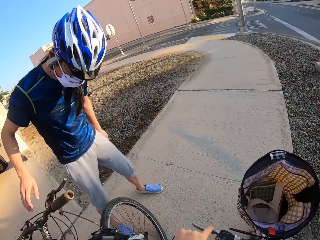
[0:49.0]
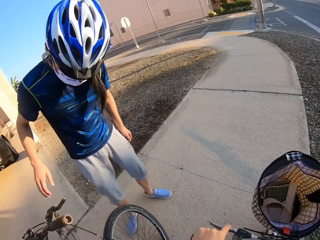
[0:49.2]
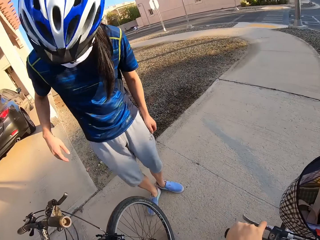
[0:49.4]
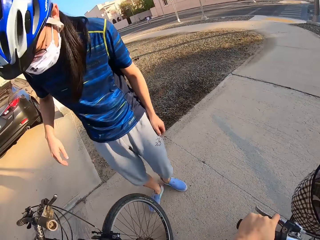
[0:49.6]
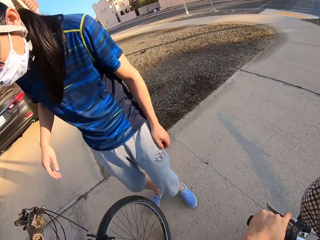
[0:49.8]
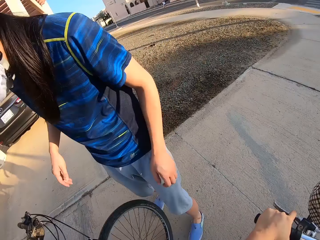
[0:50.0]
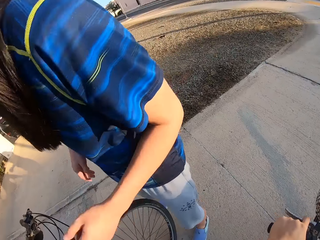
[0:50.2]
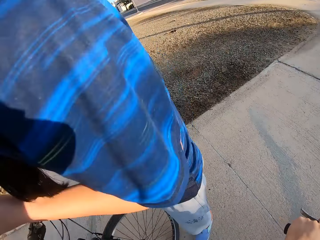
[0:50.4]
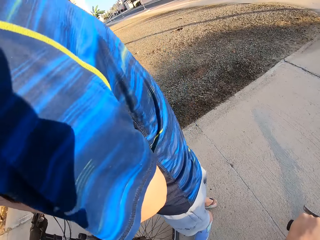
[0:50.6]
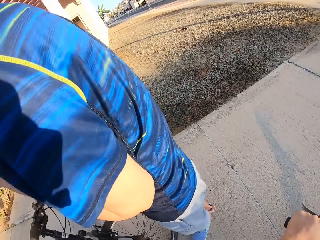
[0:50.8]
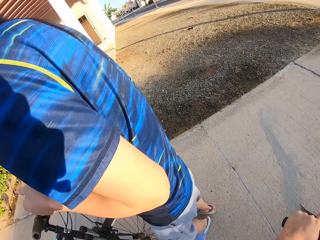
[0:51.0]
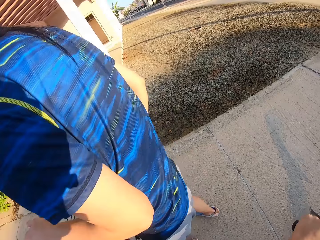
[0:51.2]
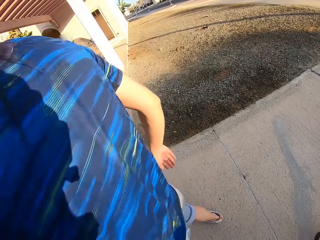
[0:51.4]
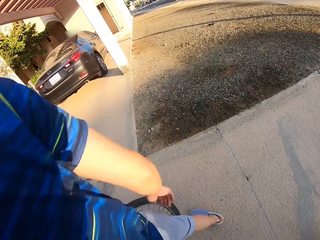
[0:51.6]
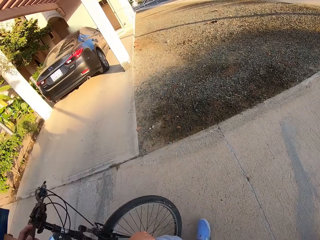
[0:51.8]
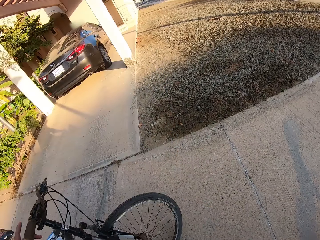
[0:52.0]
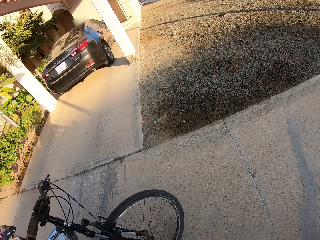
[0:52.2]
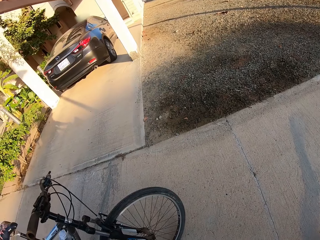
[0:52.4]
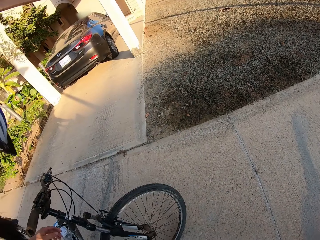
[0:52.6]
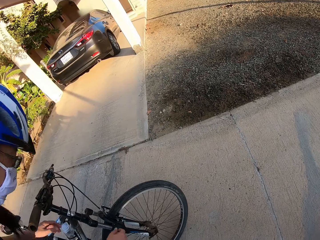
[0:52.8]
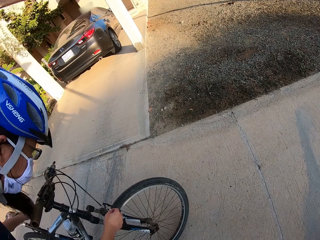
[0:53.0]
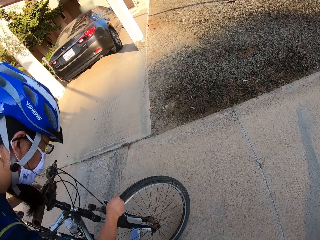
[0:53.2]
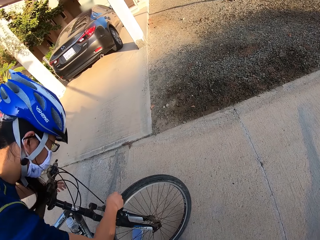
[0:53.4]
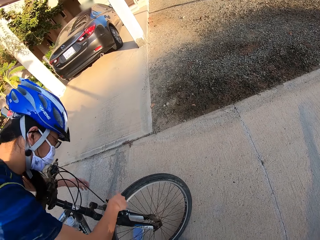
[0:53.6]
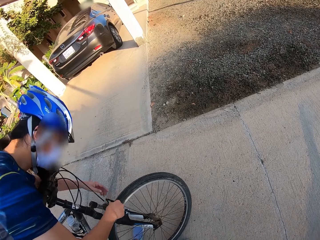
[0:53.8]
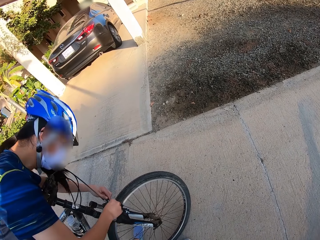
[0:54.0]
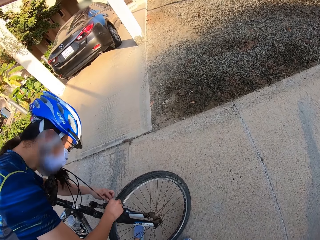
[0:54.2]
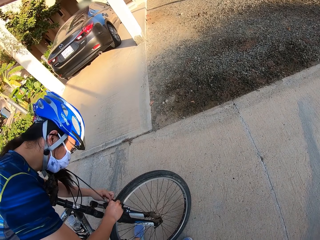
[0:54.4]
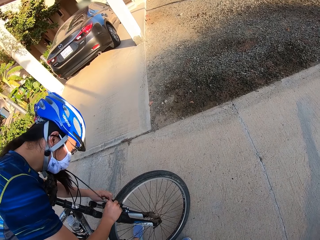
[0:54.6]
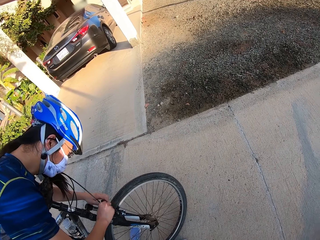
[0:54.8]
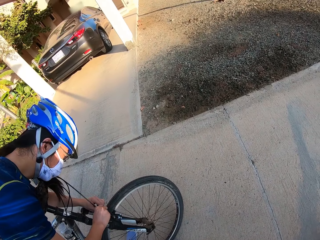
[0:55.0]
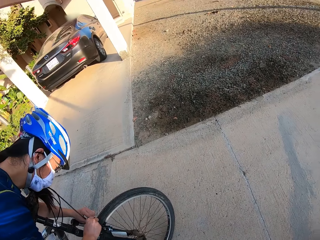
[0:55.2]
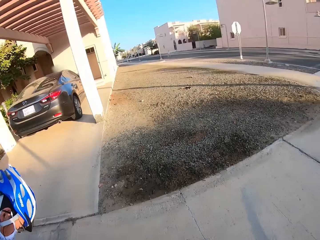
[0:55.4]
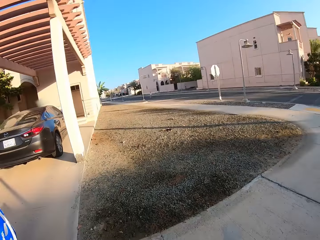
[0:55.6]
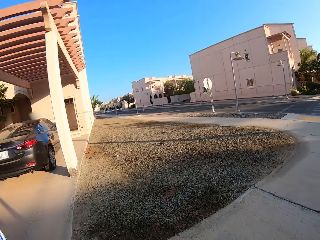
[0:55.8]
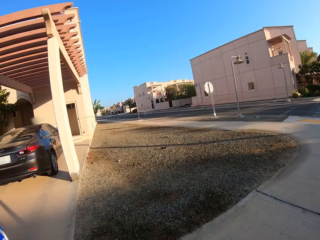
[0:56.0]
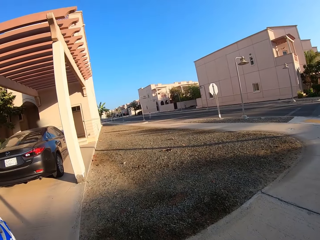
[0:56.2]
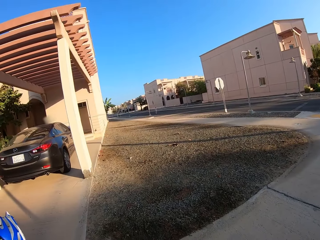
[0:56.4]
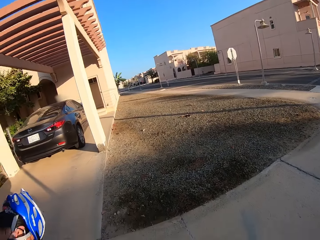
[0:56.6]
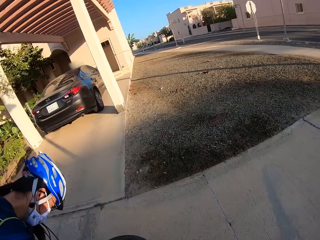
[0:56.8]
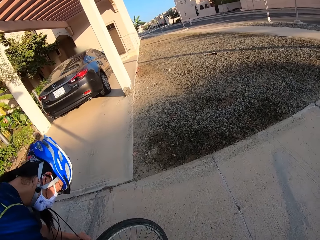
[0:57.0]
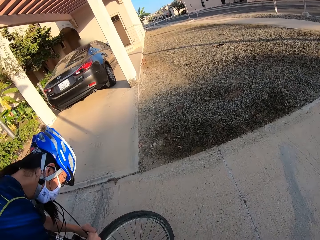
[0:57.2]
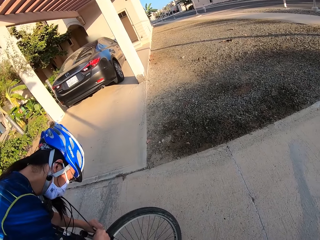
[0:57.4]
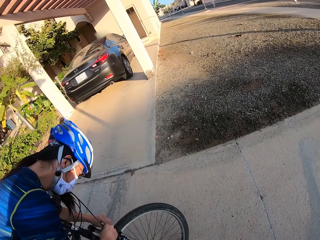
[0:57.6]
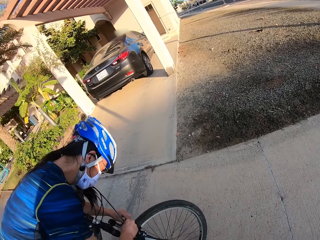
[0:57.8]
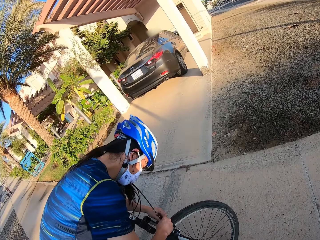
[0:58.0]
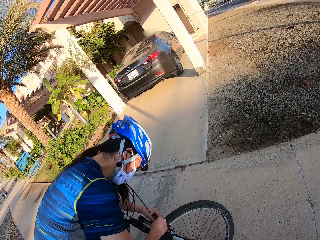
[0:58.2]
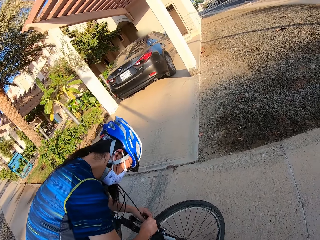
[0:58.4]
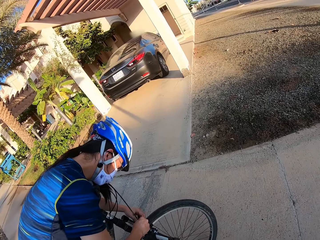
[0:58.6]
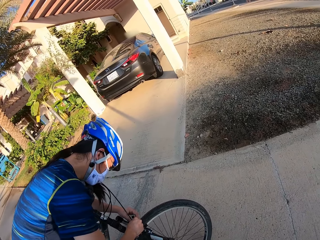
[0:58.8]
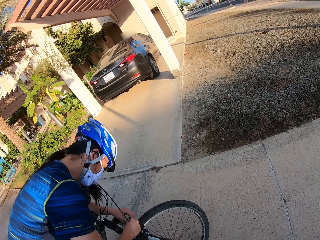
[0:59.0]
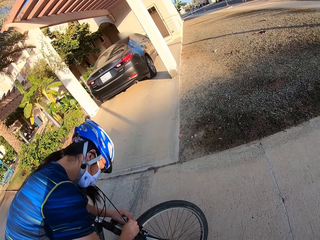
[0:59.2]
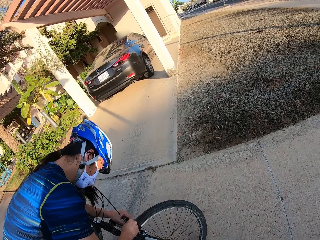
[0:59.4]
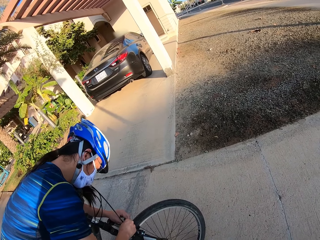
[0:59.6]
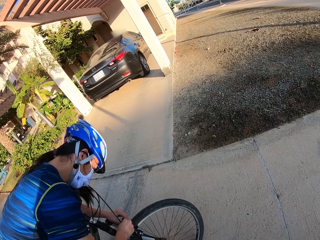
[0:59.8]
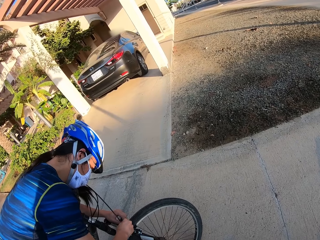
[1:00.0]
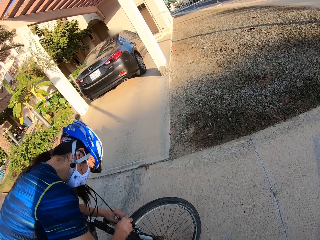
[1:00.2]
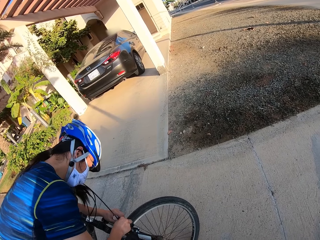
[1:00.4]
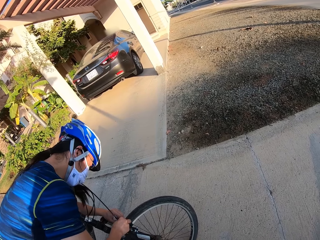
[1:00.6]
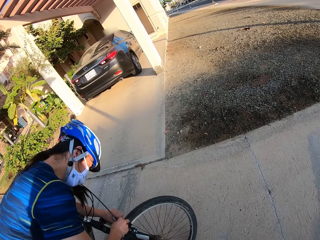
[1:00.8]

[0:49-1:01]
The camera wearer stops. The man adjusts the brake wires on his bike.

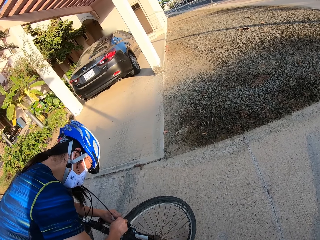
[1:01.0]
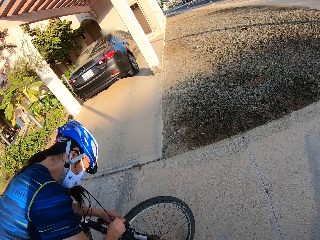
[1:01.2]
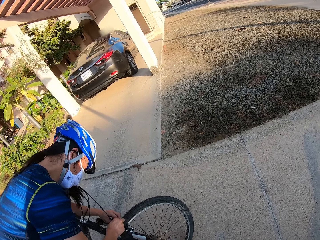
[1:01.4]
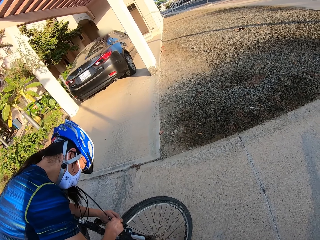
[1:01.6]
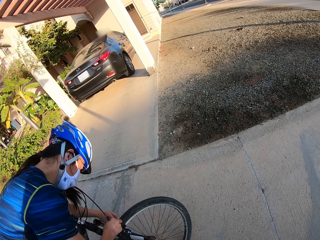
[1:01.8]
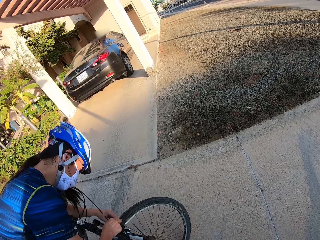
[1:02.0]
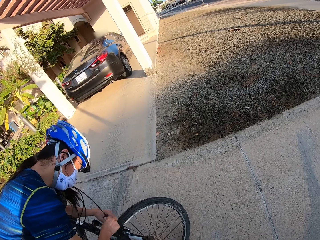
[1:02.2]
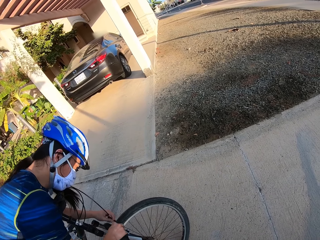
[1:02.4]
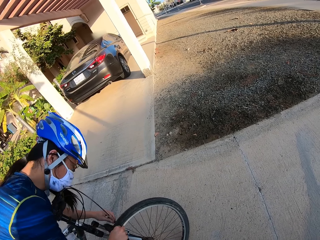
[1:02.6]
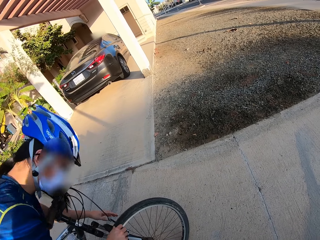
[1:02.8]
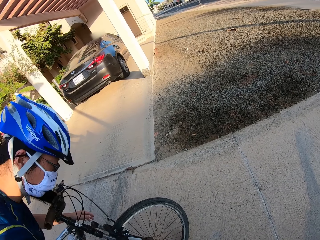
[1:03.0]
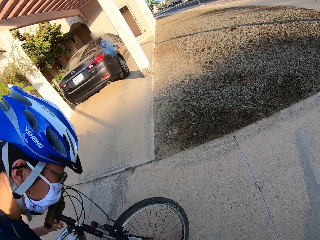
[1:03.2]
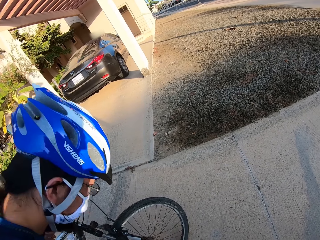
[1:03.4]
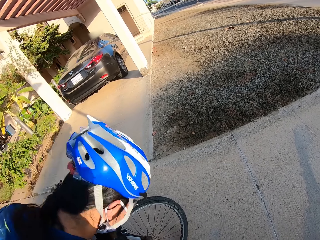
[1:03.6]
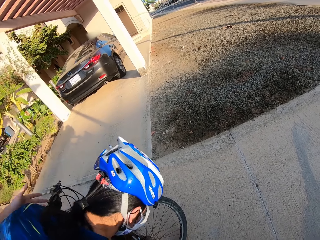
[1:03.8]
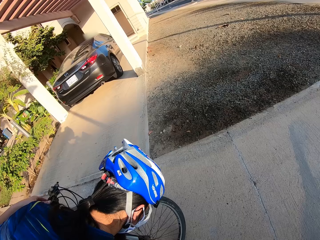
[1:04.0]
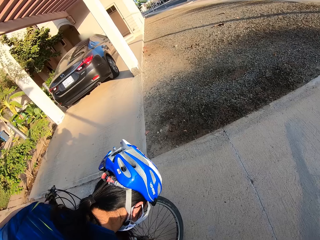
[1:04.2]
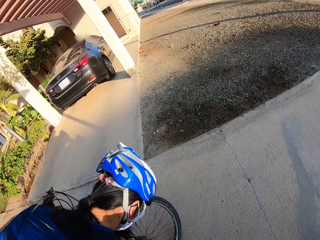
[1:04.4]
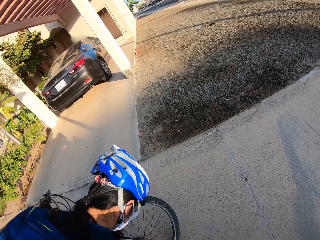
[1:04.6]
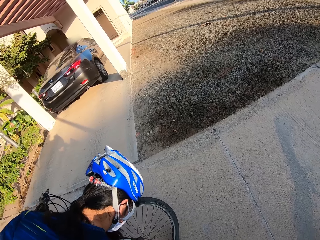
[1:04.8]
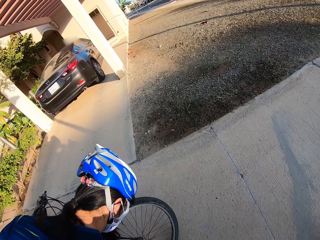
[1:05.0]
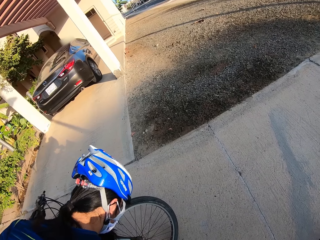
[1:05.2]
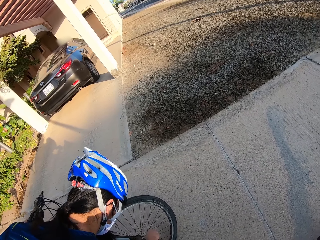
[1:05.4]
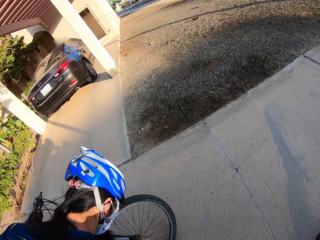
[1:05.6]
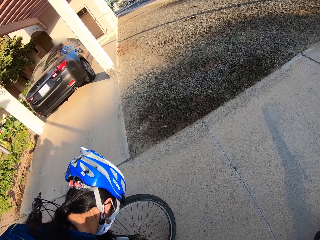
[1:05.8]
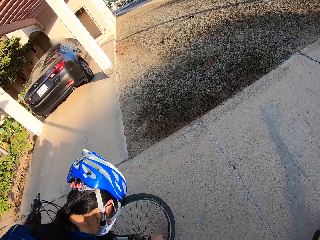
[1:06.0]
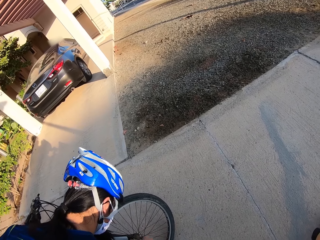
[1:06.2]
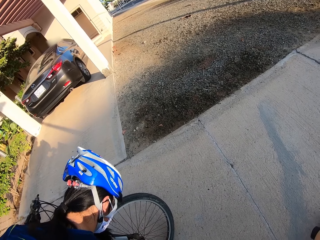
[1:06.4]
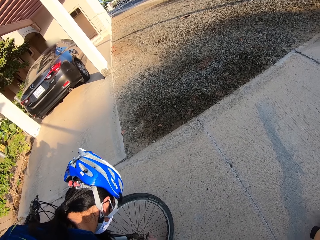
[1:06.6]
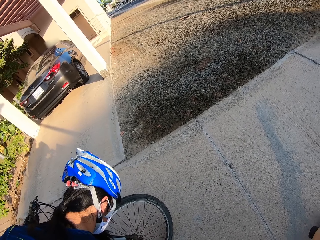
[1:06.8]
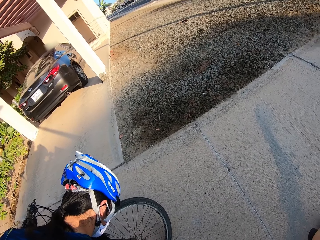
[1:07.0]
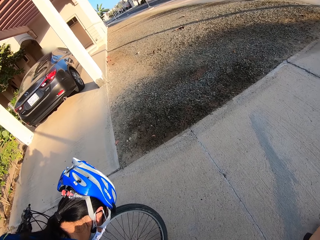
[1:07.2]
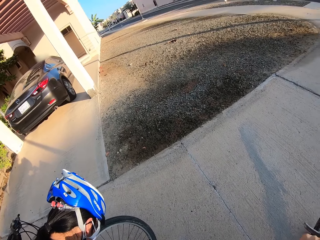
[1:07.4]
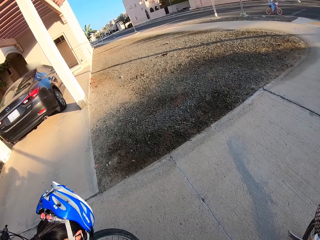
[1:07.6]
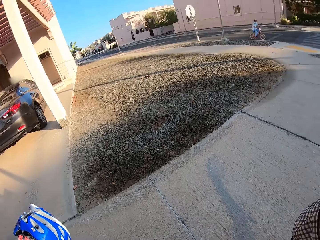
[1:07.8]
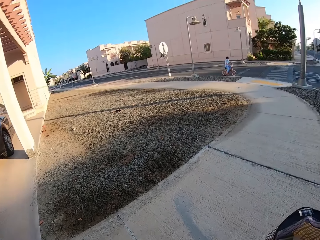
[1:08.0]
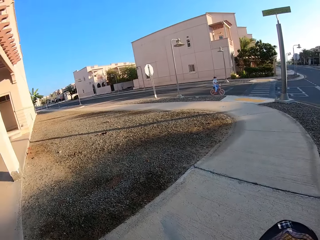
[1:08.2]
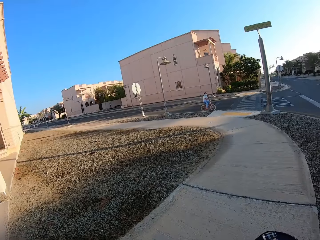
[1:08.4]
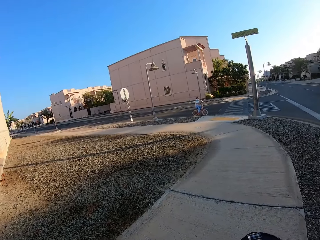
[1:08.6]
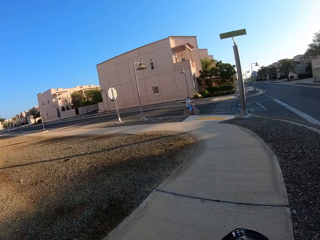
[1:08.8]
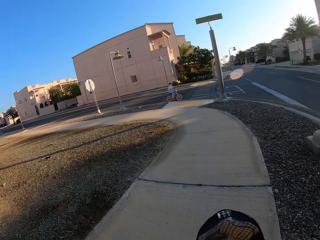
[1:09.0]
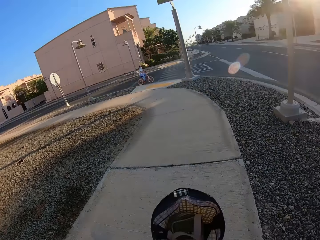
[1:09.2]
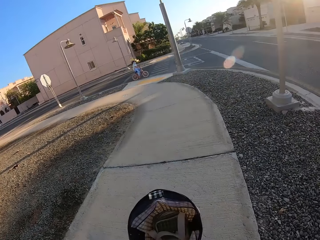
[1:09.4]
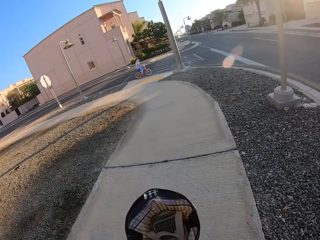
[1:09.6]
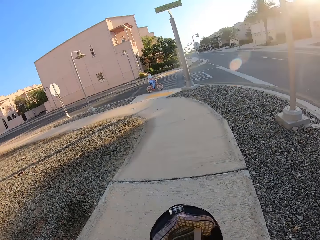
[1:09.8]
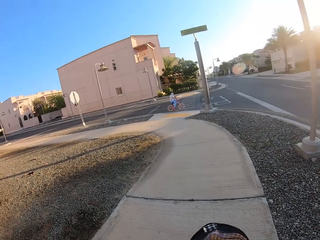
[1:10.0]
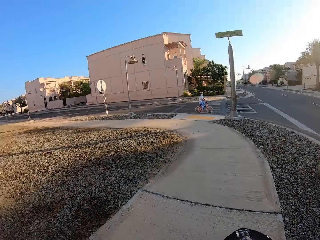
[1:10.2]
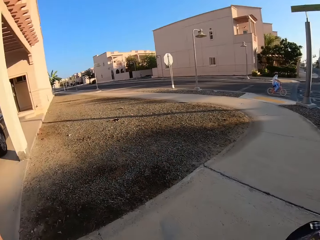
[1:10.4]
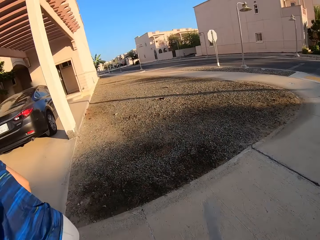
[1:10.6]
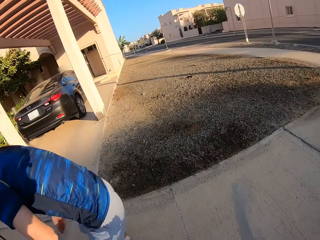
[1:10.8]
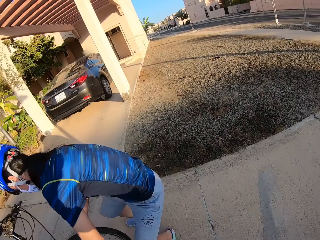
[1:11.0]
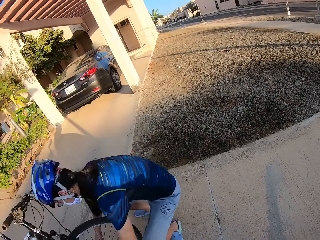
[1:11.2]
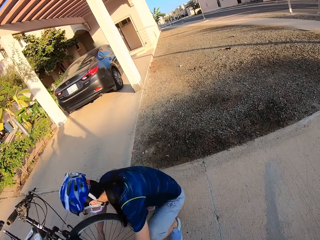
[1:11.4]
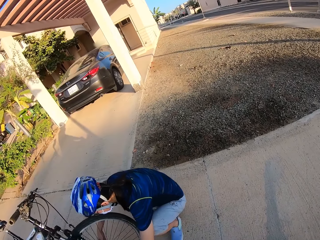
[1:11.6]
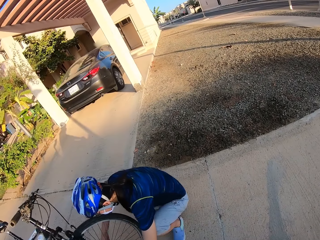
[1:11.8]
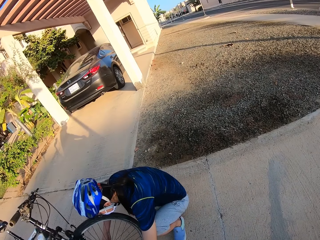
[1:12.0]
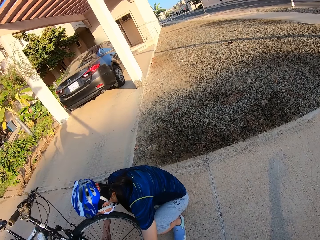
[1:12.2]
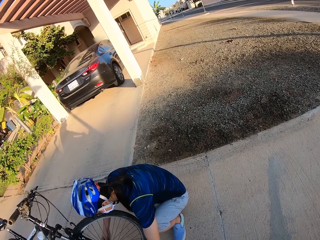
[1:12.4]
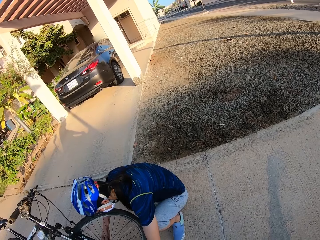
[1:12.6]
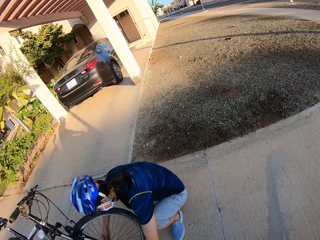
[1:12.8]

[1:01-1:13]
The woman rides along the road.
